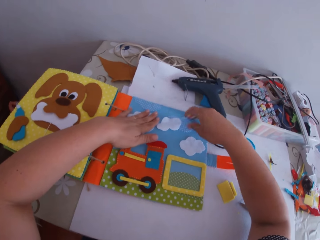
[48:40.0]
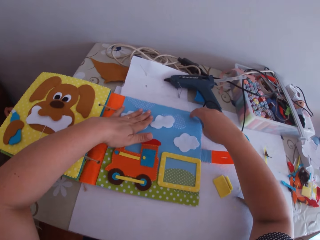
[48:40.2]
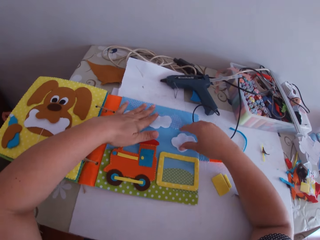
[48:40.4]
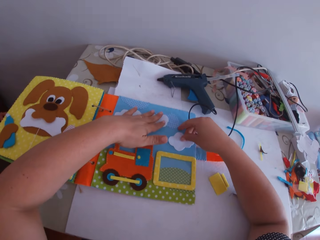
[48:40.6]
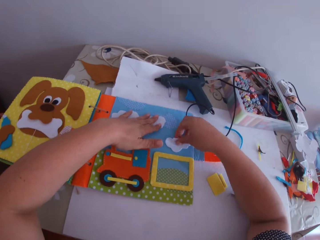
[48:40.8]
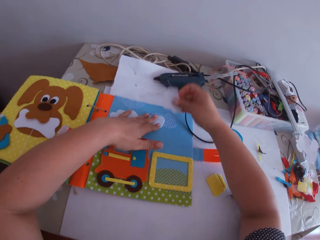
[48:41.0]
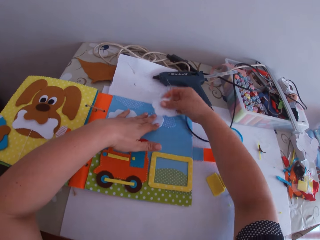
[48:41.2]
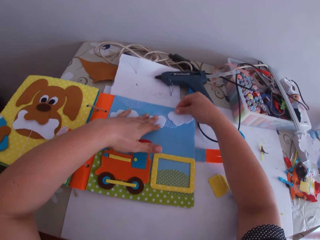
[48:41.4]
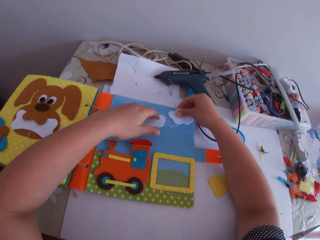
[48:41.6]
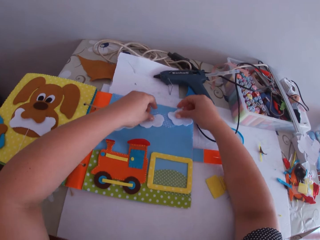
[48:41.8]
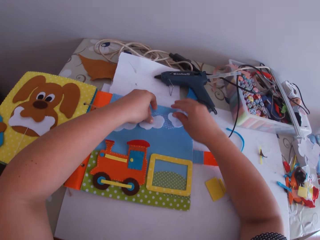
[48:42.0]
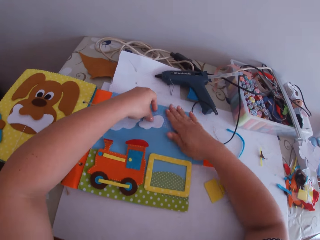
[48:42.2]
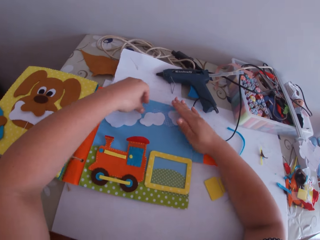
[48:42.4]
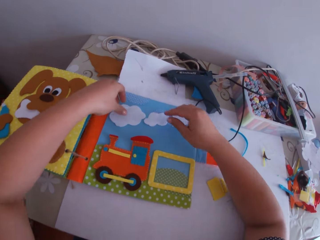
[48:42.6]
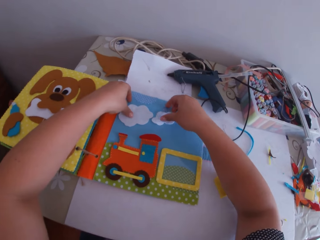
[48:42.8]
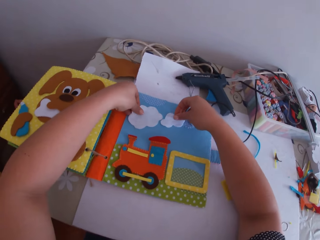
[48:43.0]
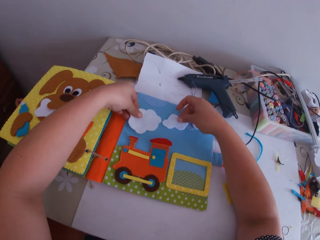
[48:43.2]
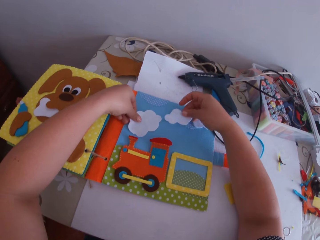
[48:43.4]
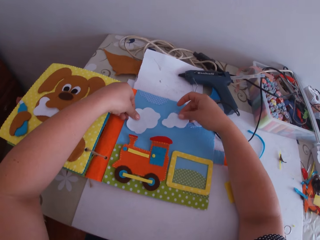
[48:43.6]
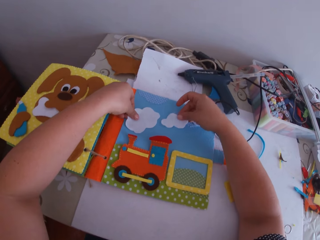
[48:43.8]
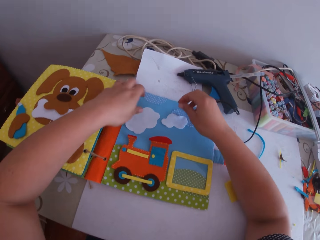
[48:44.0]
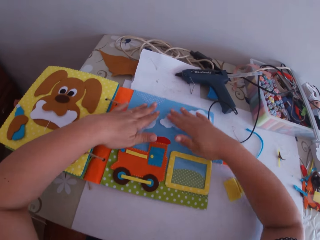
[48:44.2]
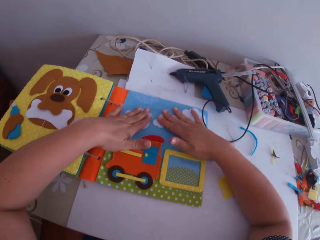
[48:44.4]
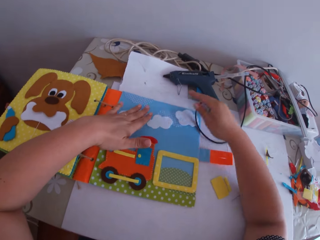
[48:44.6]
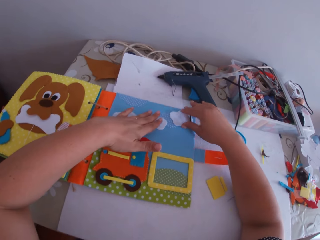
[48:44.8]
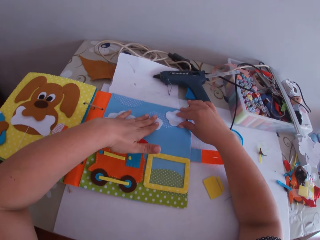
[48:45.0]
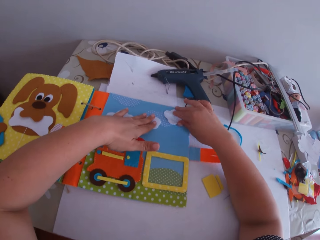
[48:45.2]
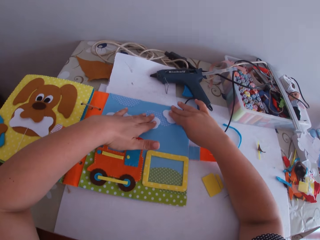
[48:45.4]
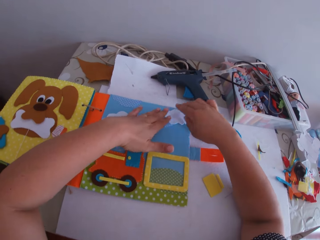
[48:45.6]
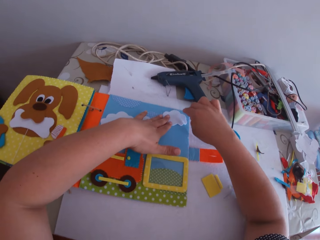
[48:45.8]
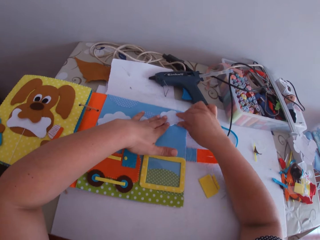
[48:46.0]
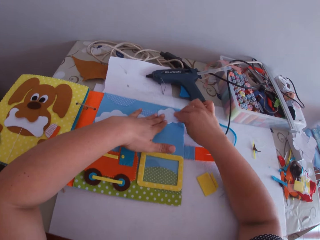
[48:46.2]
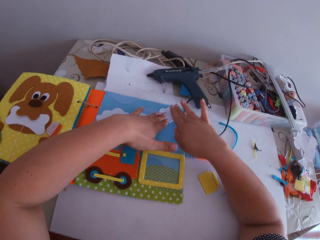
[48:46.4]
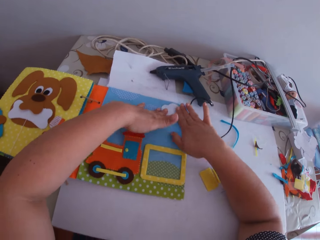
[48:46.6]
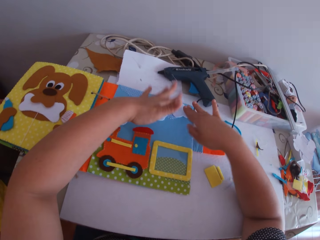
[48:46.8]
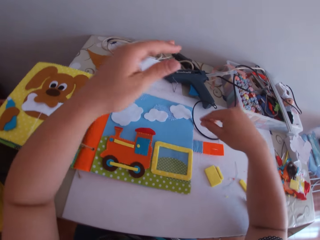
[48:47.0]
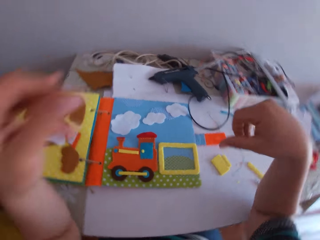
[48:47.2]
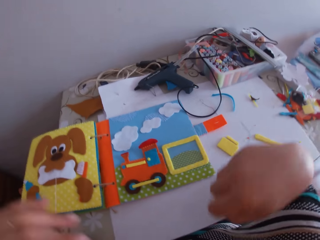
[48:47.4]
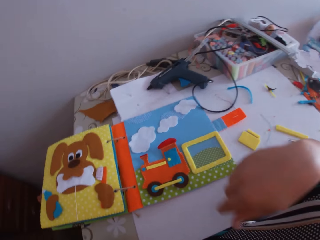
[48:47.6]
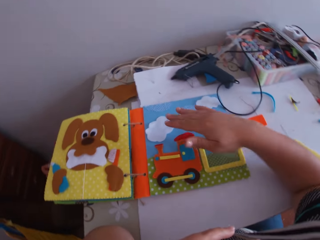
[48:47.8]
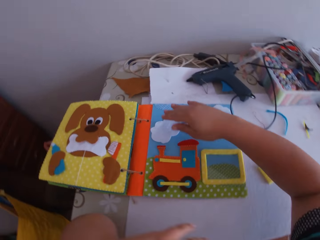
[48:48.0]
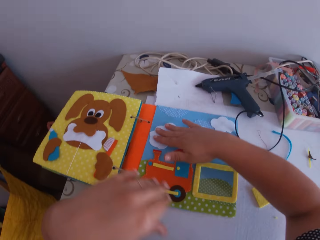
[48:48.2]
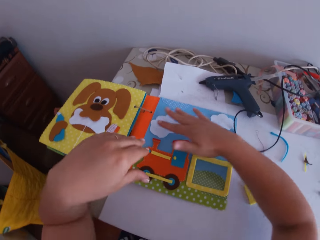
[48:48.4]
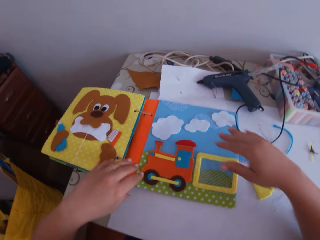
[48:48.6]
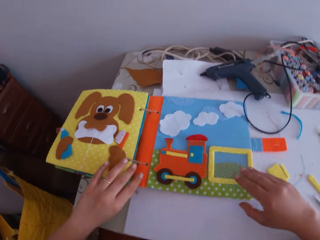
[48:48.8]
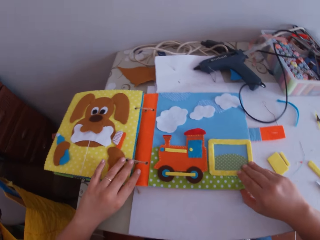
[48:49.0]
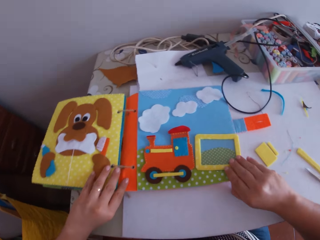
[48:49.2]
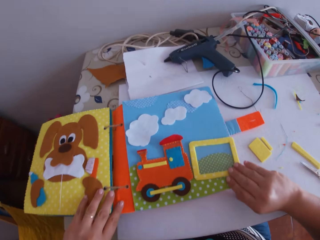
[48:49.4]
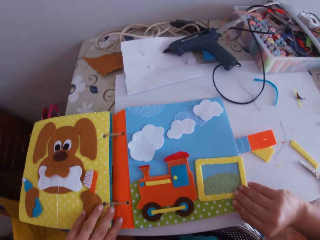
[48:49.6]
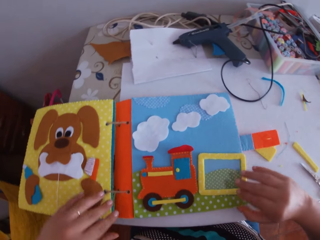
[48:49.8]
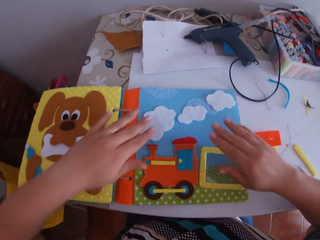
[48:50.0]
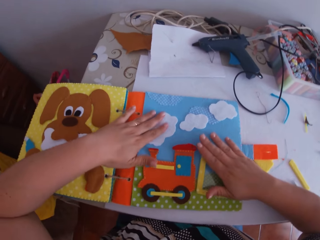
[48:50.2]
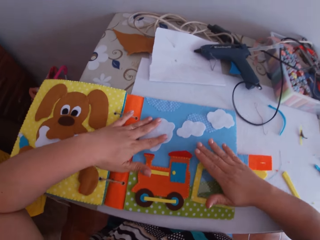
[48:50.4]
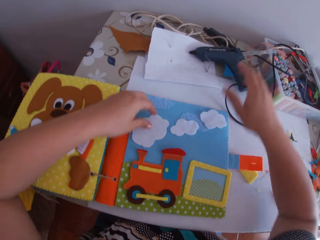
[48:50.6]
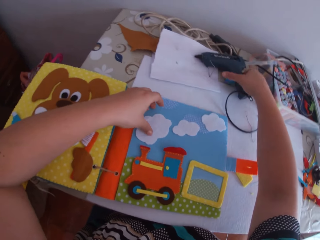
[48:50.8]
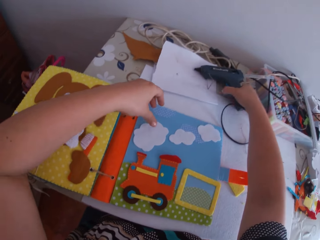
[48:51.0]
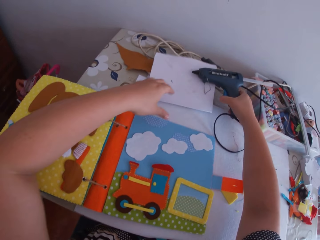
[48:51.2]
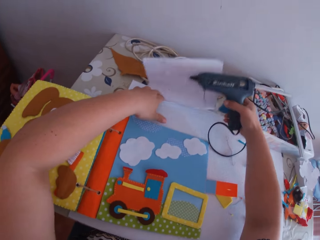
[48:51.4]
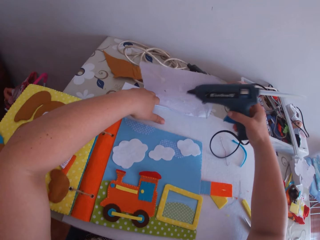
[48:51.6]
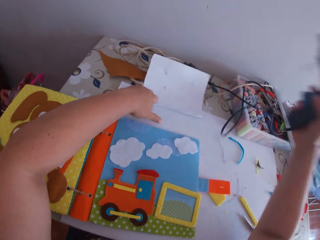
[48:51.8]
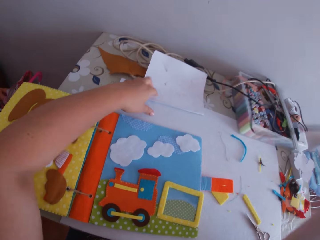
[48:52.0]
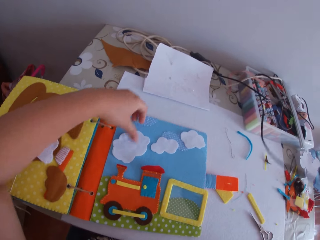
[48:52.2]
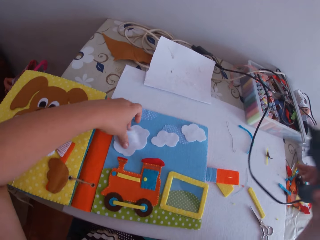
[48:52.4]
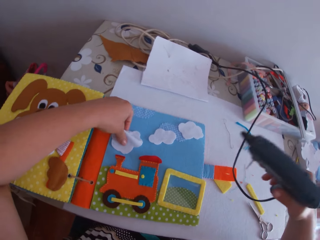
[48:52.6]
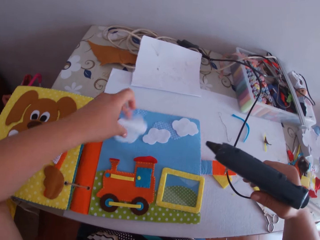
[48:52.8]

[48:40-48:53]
The camera wearer moves the glue gun wire on the craft book. He picks the craft cloth on the craft book. He adjusts the white fabric on the crafts book with his right hand. He moves the craft clothes on the craft book. He presses the craft cloth on the craft book. He moves the craft clothes on the craft book. He presses the craft cloth on the craft book. He moves the craft clothes on the craft book. He presses the craft cloth on the craft book. He moves hands upwards. He moves a hand over the craft cloth. He adjusts the crafts book on the table with both hands. He presses the craft clothes on the craft book. He picks up the glue gun from the table with his right hand. He holds a paper on the table. He picks the craft cloth on the craft book.

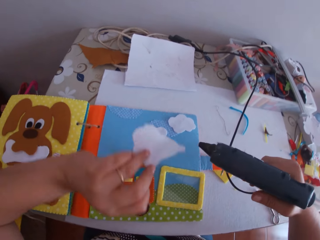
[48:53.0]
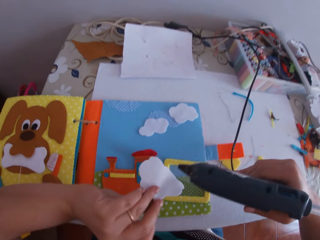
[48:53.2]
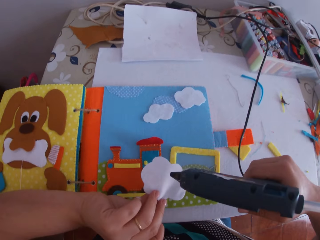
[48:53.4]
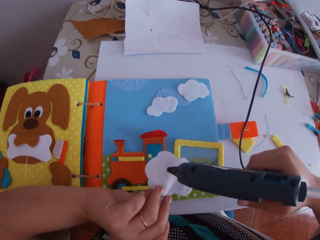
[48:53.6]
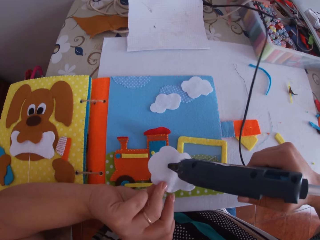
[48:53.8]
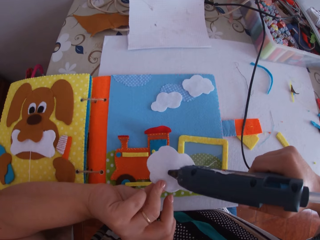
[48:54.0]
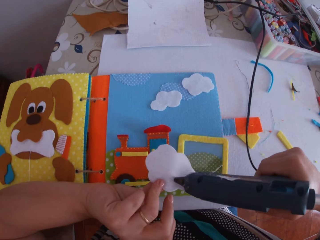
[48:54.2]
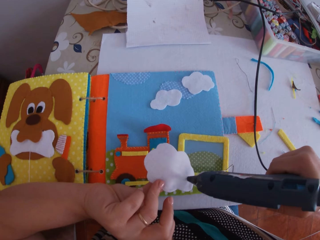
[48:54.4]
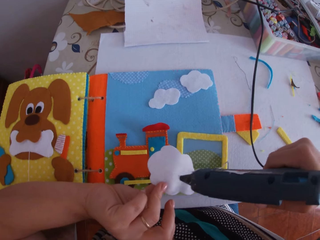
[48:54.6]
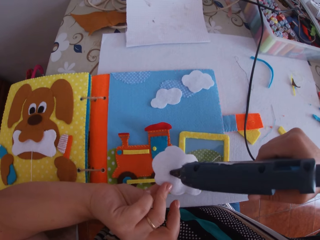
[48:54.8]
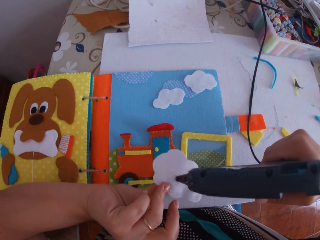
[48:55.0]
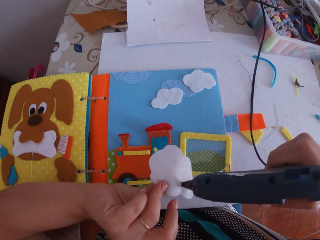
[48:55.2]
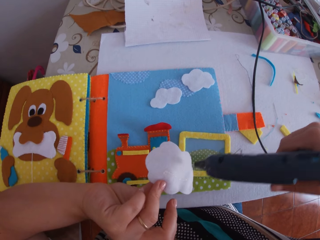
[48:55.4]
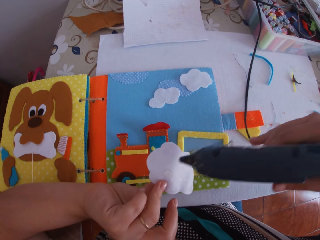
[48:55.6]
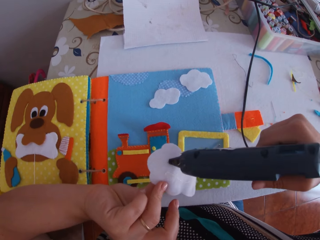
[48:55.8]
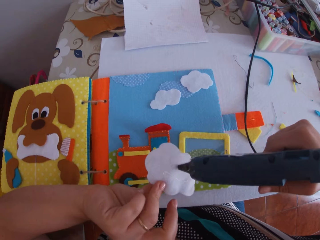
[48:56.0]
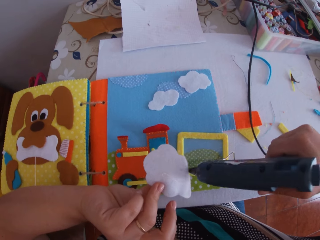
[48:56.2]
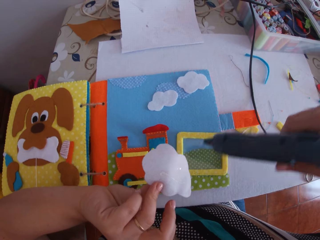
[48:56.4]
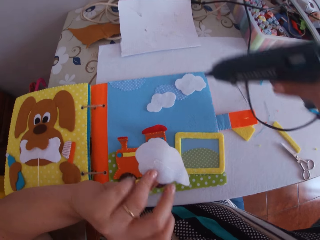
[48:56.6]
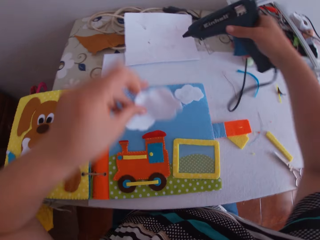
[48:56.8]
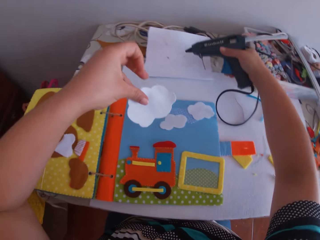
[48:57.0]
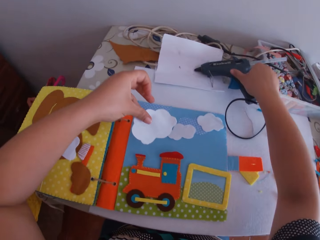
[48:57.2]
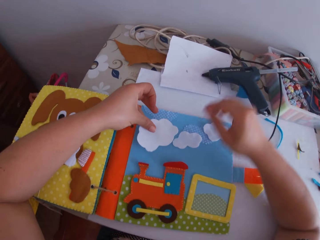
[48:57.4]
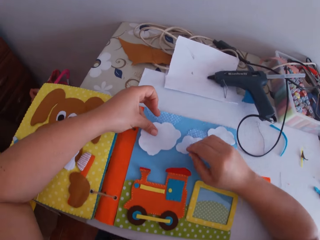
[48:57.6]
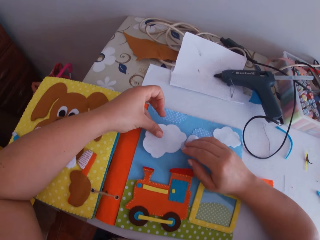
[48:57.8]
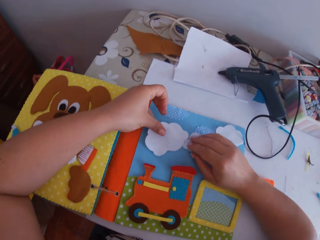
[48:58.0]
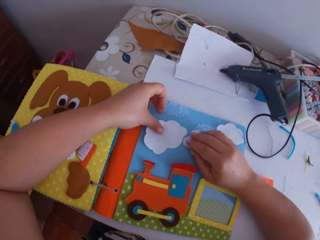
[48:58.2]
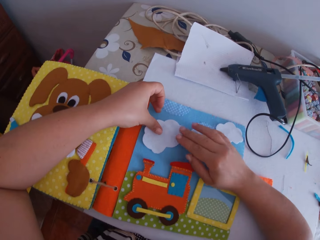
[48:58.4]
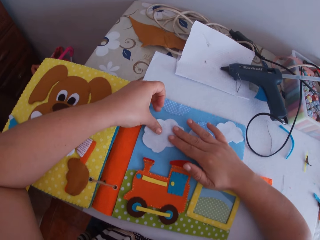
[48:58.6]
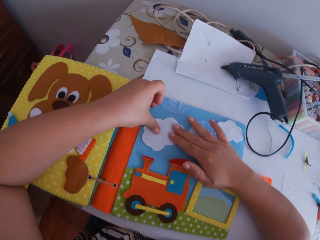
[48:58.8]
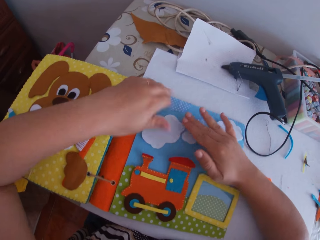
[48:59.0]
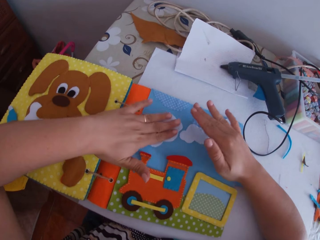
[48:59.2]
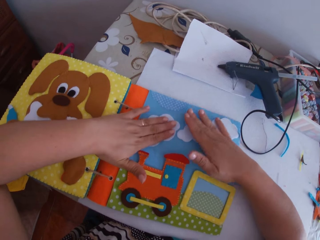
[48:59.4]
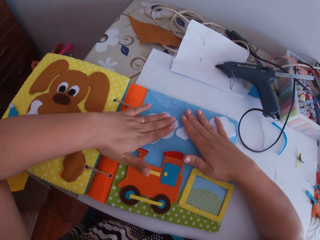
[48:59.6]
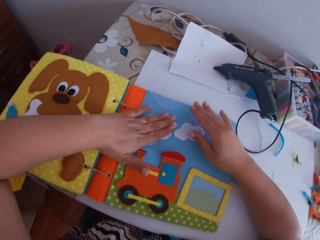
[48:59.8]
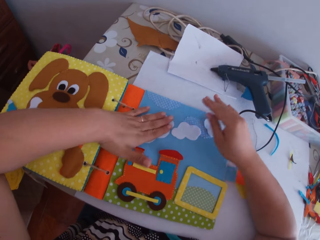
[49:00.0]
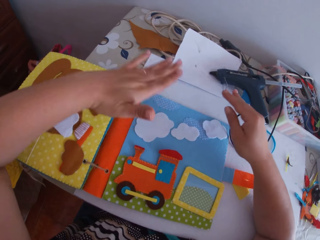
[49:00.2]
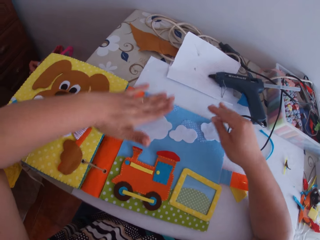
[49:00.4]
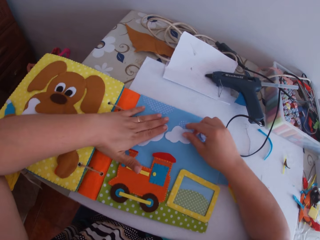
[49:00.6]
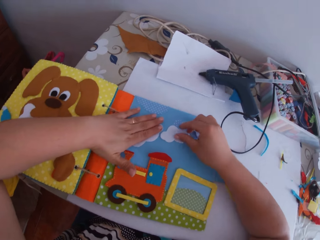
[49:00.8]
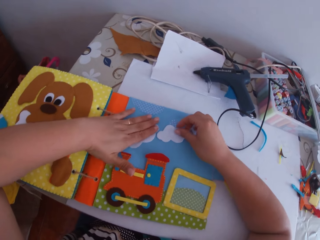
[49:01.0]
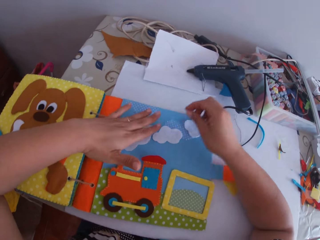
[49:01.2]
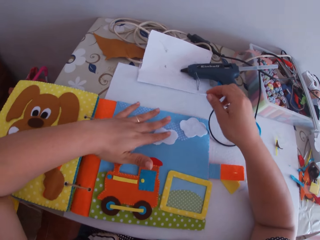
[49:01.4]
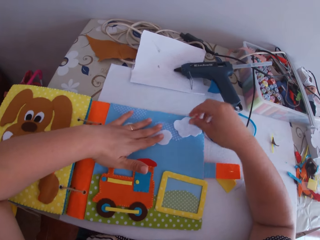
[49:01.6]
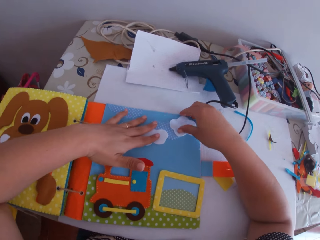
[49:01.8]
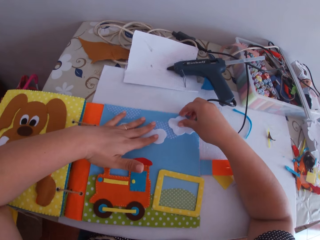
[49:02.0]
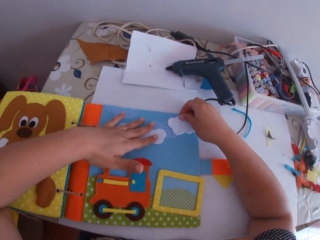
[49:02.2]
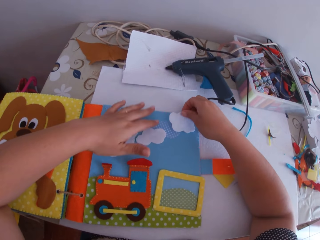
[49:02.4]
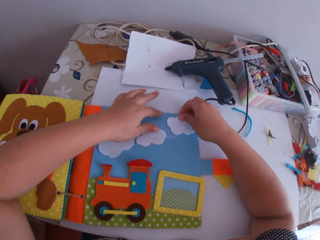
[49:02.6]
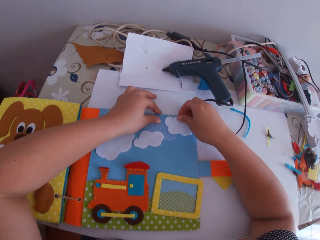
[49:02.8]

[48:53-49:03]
The camera wearer picks up a white fabric or craft cloth from the crafts book with his left hand. He puts glue on the white fabric with the glue gun in his right hand. He moves hands forward. He places the glue gun on the table with his right hand. He holds the craft cloth on the craft book. He glues the white fabric to the crafts book with both hands. He presses the craft cloth on the craft book. He holds the craft cloth on the craft book.
